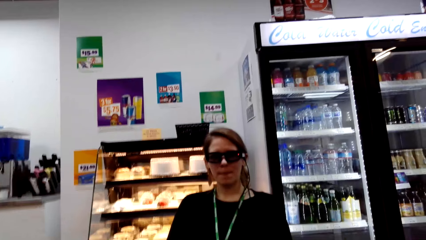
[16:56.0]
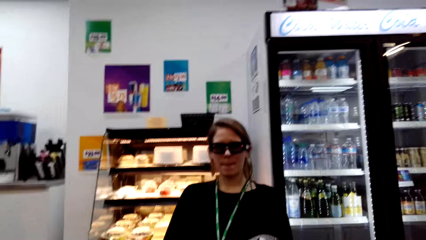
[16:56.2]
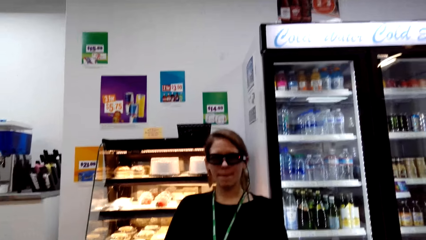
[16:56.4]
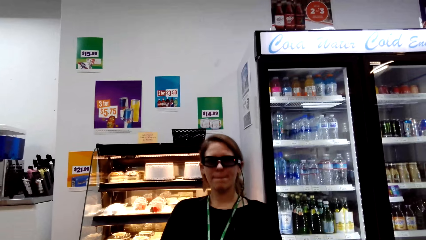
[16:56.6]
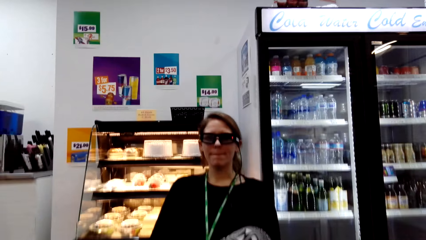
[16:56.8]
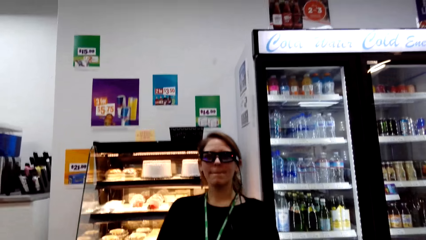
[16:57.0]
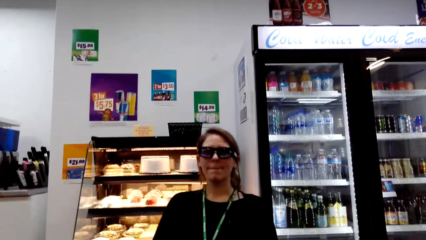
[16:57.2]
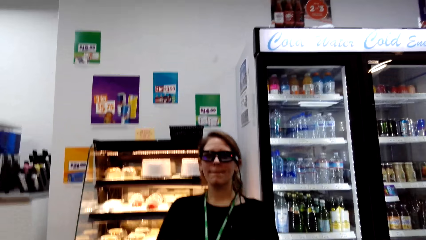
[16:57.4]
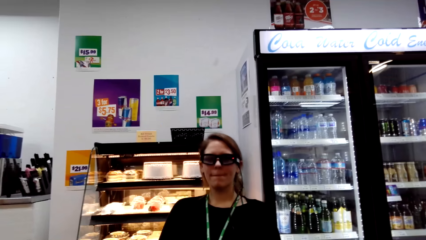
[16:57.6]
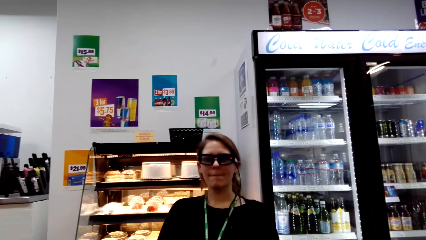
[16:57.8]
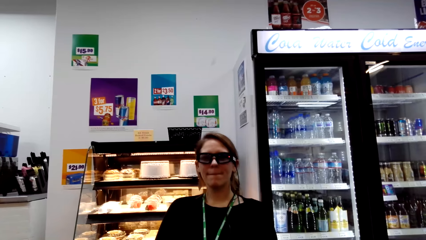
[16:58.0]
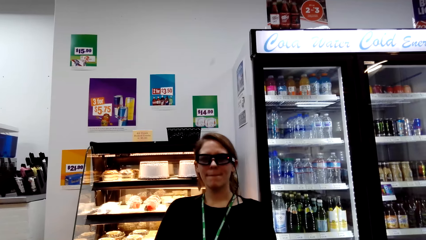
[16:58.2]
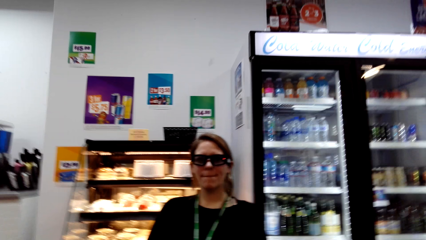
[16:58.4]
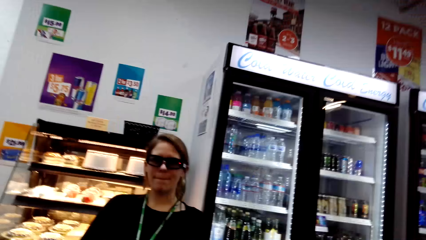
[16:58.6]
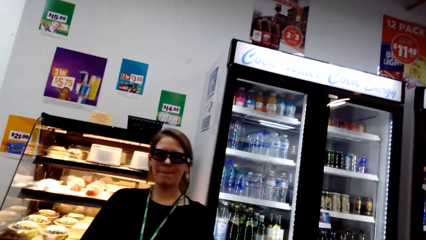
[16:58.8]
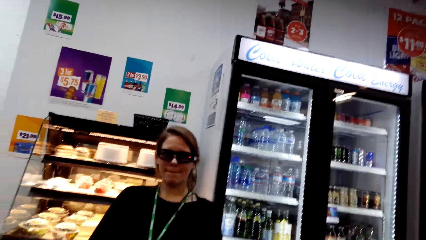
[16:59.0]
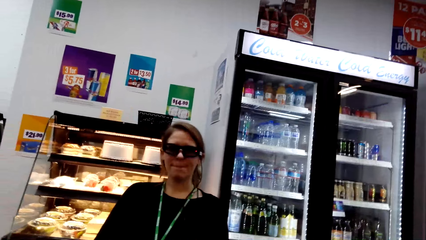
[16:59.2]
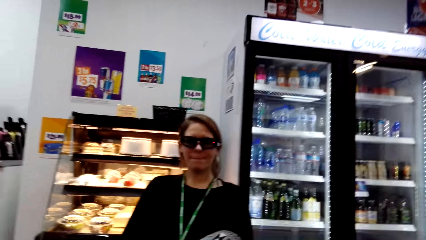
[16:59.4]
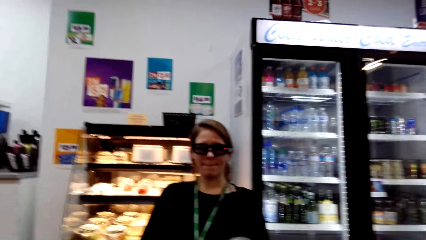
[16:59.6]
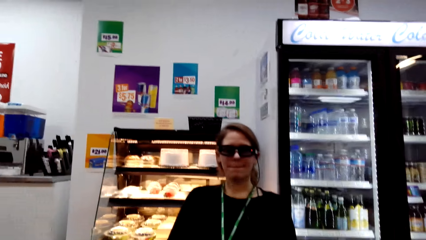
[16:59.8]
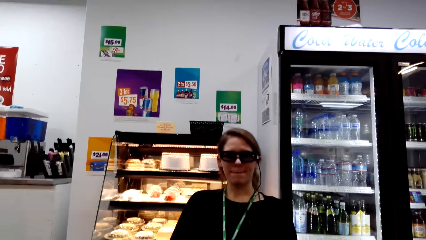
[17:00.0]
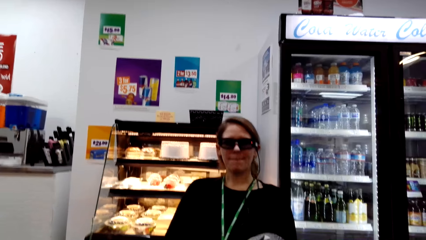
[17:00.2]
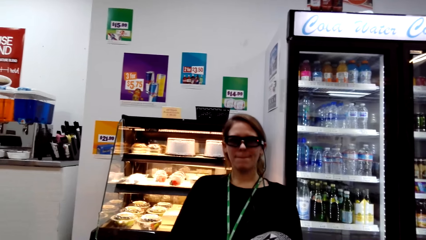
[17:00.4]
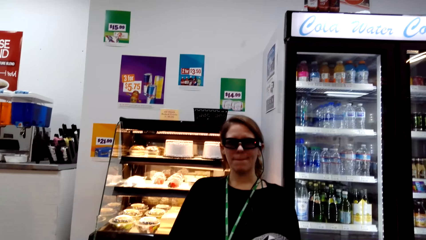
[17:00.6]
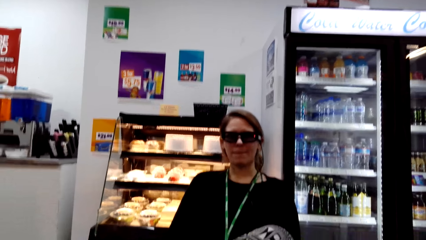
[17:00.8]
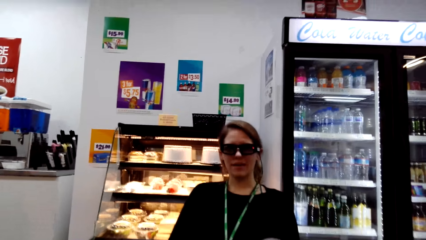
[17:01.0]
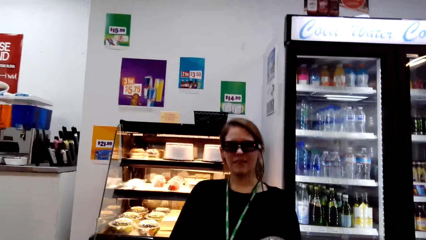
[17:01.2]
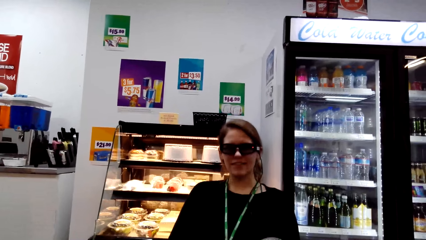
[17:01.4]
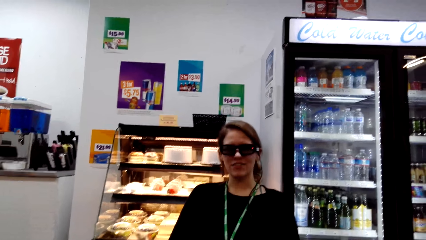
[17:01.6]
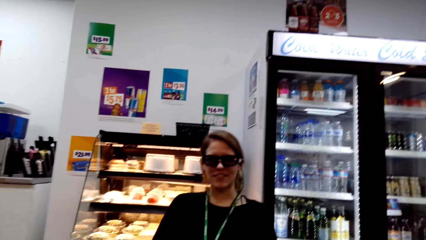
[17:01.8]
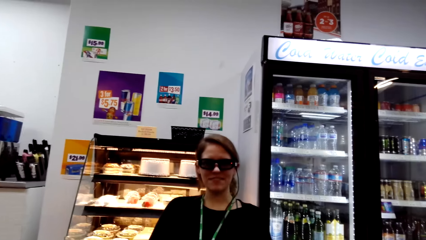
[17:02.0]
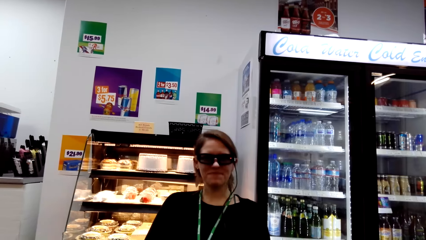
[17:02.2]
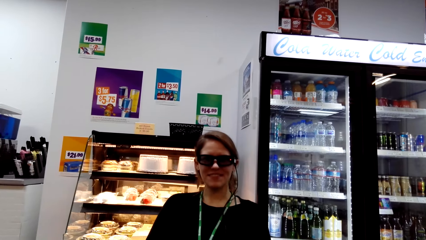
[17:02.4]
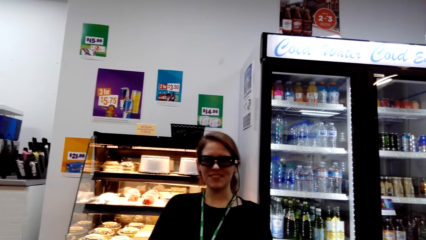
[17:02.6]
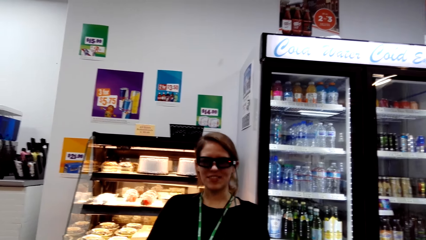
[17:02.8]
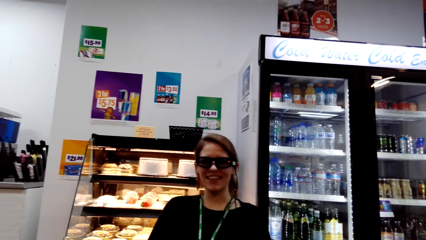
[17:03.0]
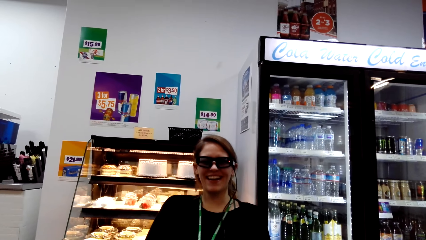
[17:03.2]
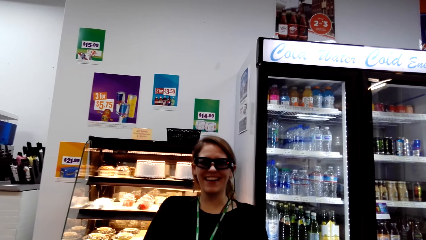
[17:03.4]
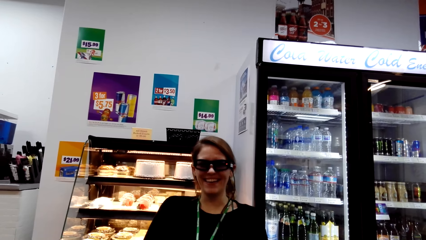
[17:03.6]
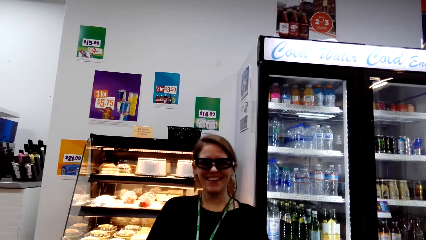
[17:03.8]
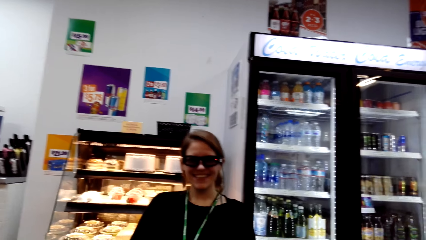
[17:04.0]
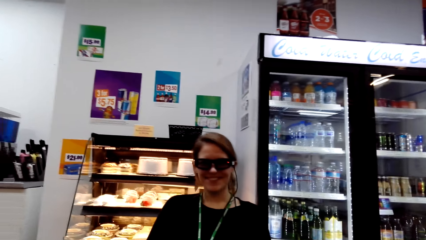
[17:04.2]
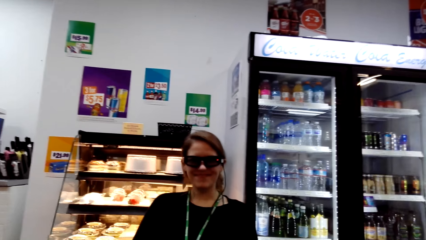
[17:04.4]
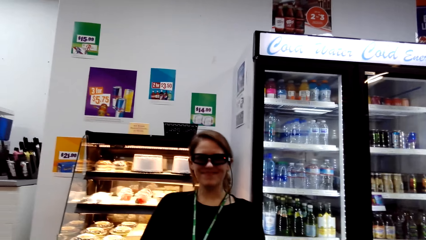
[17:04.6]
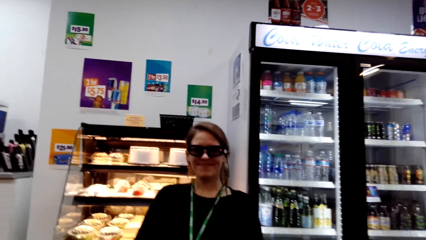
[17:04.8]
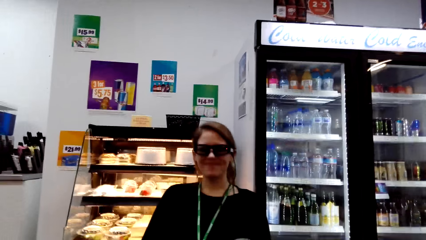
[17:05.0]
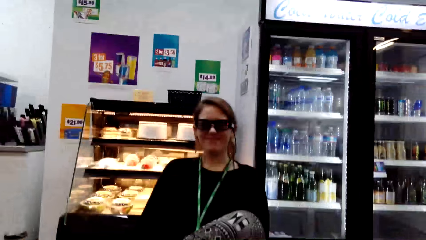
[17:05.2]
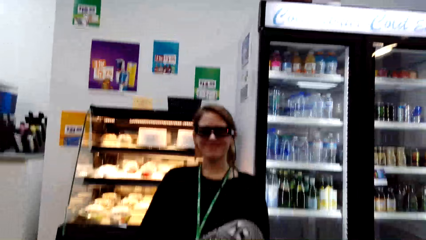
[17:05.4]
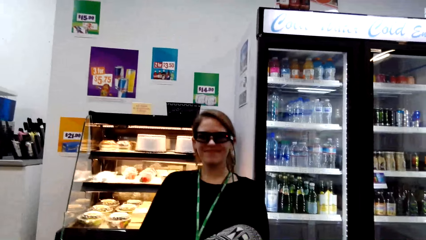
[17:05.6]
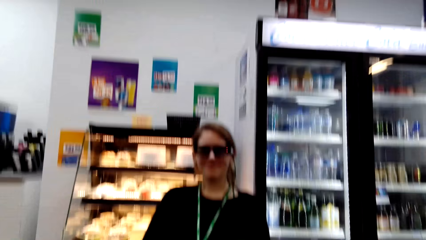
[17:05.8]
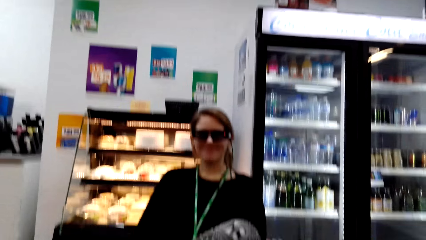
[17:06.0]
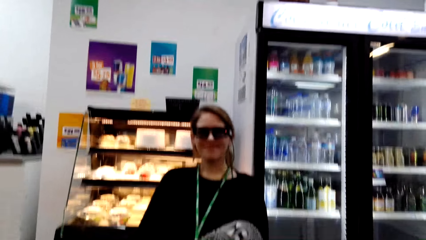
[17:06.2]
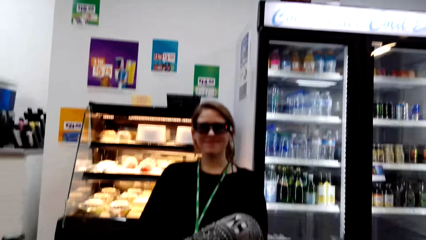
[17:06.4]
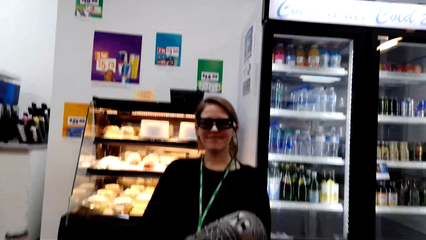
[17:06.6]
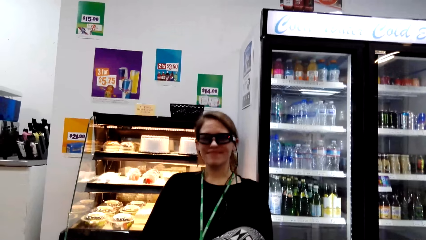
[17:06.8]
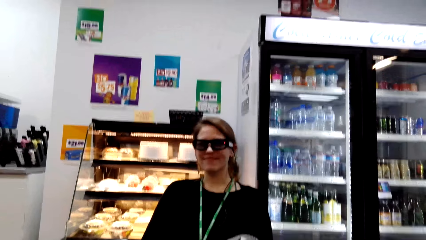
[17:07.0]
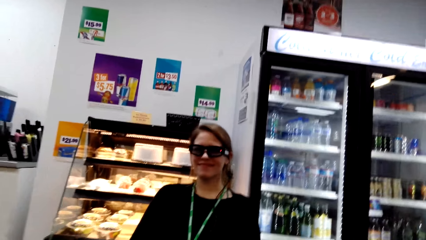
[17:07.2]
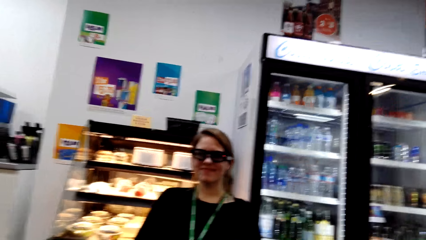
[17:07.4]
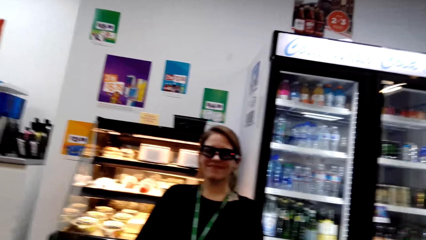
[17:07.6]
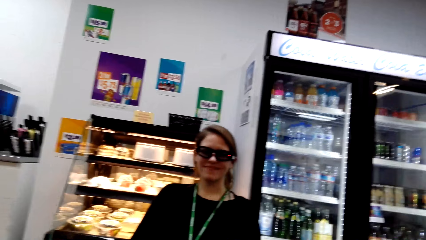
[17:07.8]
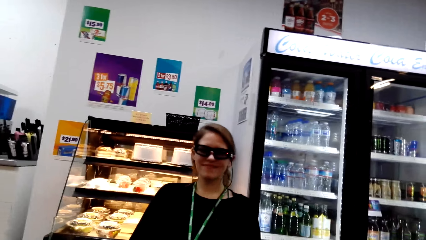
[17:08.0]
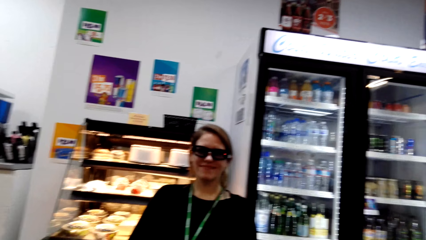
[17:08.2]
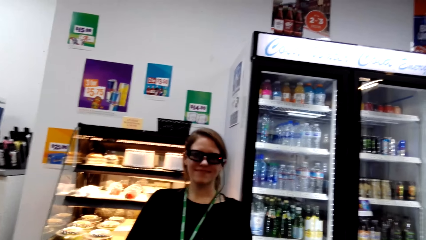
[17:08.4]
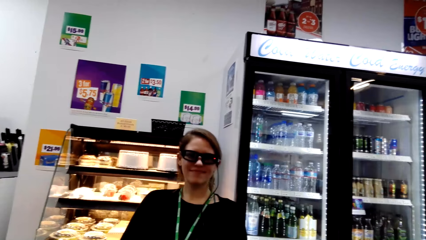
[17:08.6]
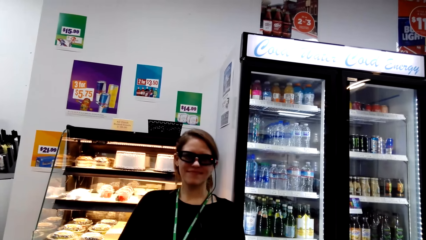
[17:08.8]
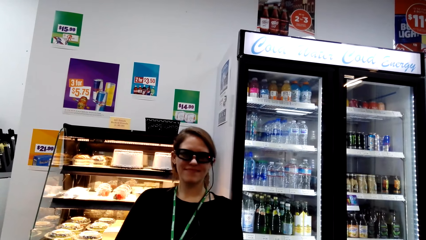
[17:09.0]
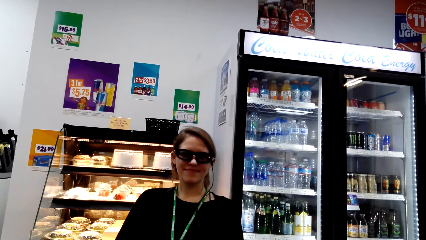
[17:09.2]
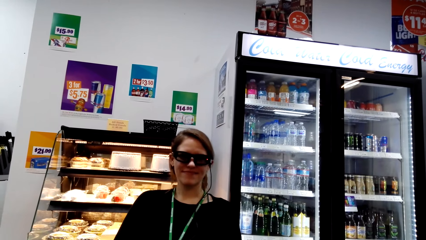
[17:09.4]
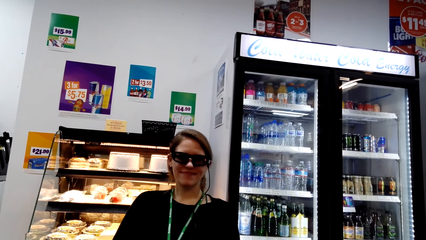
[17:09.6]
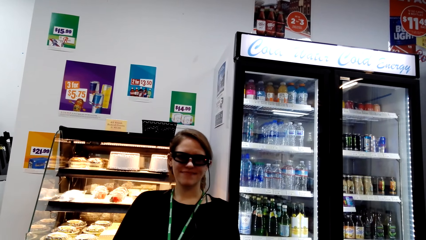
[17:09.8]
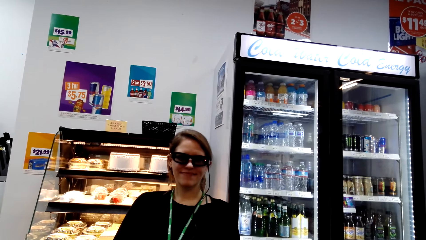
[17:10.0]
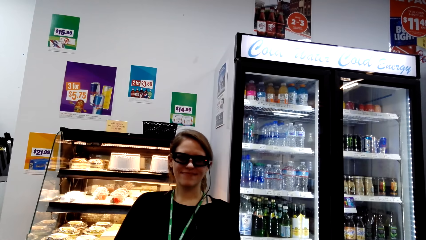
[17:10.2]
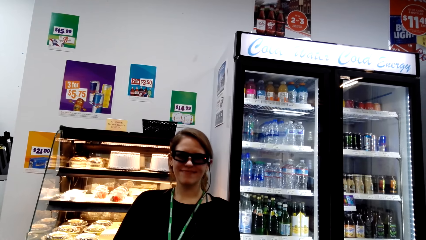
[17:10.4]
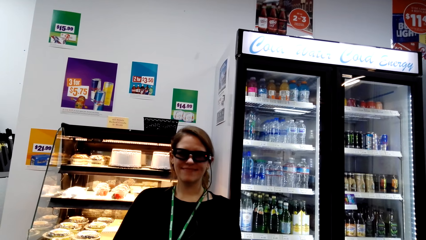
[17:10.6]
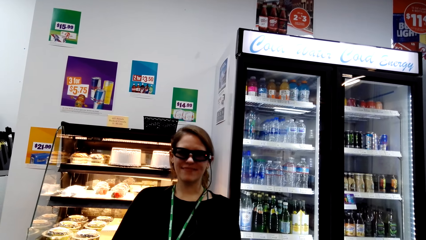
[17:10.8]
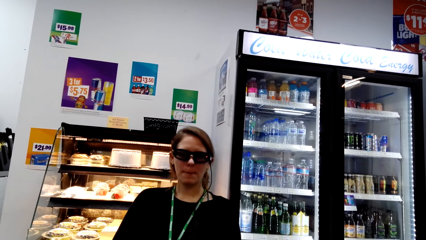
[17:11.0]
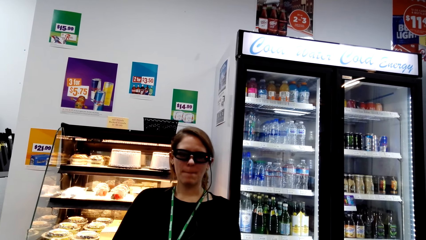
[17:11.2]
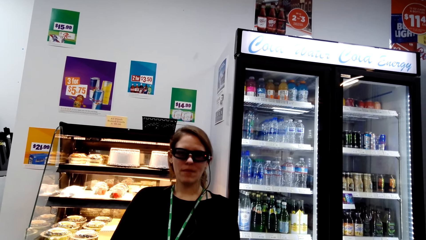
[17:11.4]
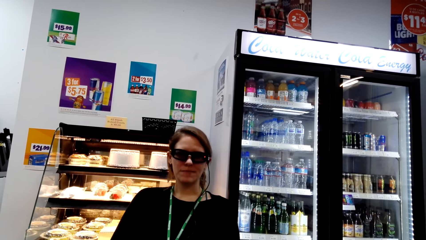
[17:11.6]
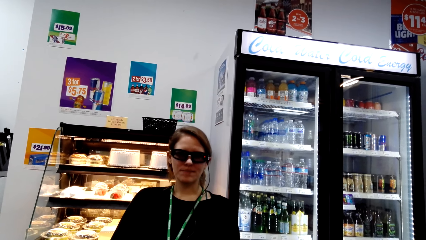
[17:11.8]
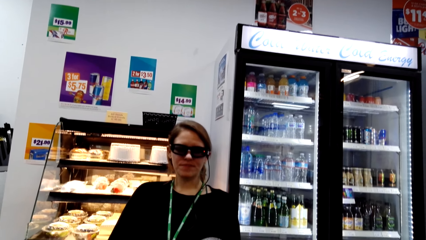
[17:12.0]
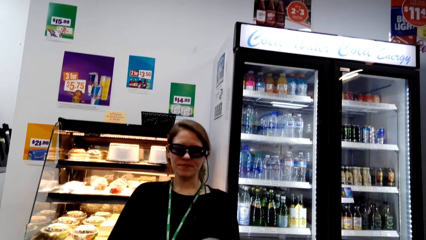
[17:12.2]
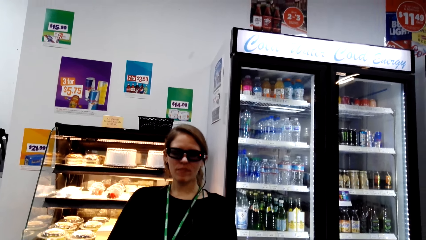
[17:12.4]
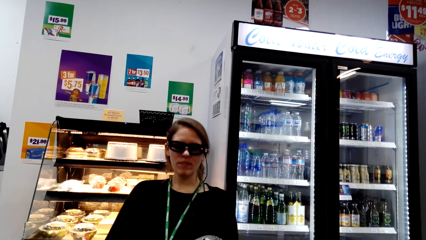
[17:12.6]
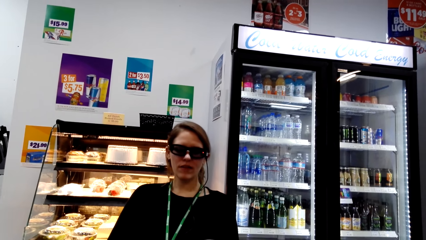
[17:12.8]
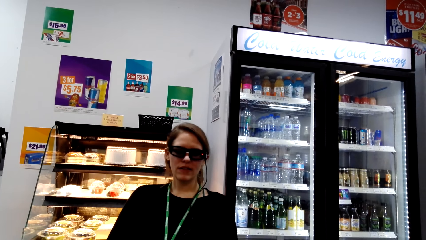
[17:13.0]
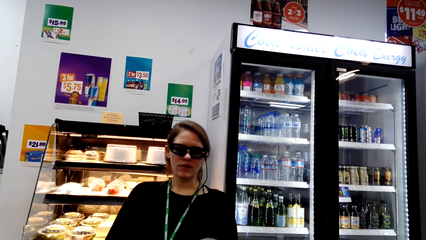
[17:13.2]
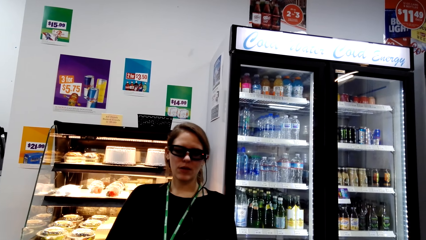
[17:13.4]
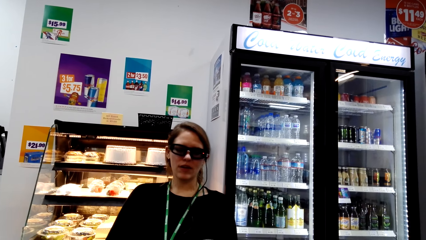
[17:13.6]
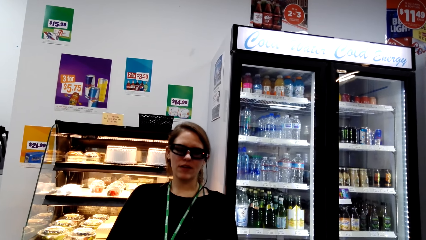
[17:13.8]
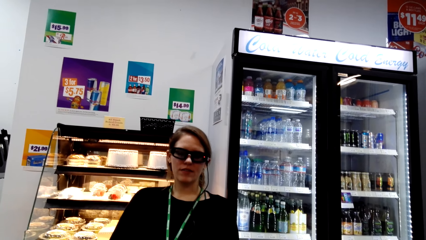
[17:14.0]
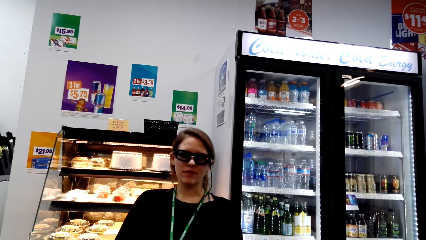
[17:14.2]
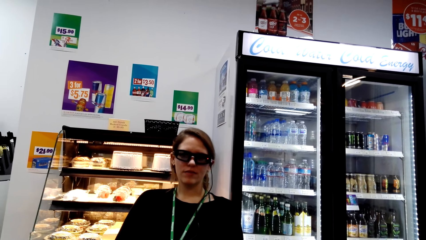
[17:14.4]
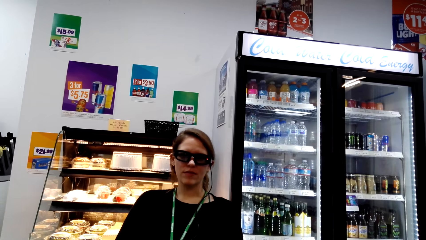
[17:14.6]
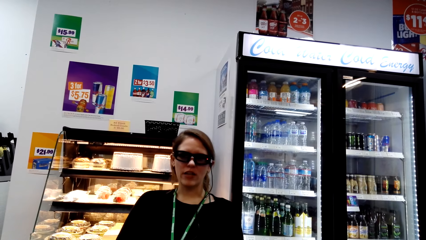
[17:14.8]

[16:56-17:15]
A woman nods her head. The camera wearer interacts with the woman.
